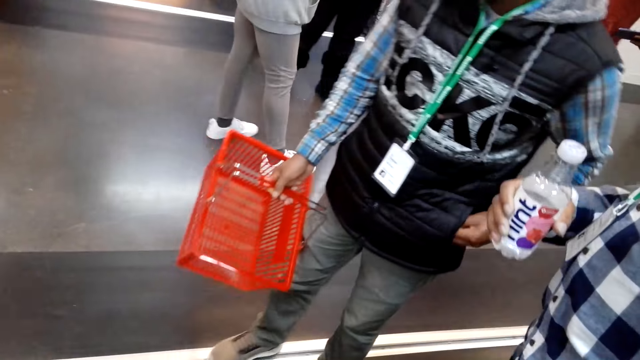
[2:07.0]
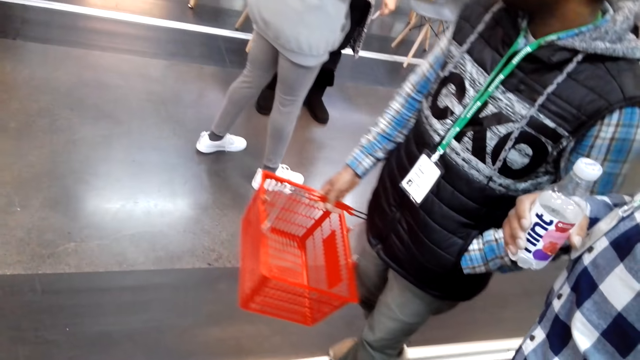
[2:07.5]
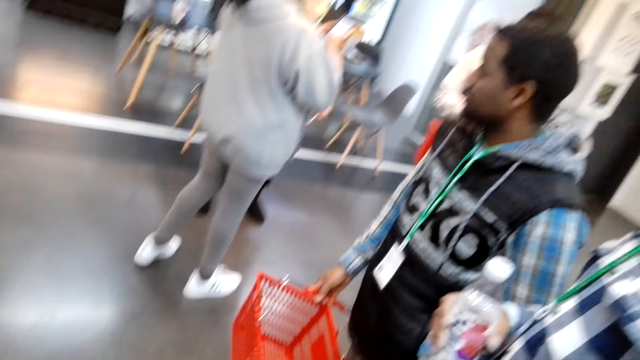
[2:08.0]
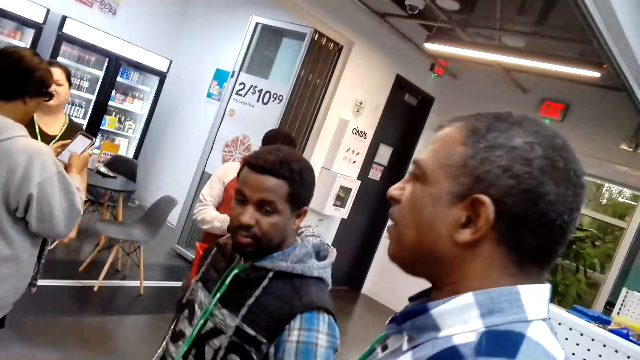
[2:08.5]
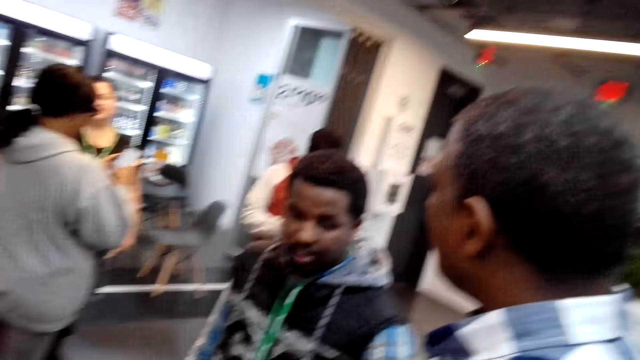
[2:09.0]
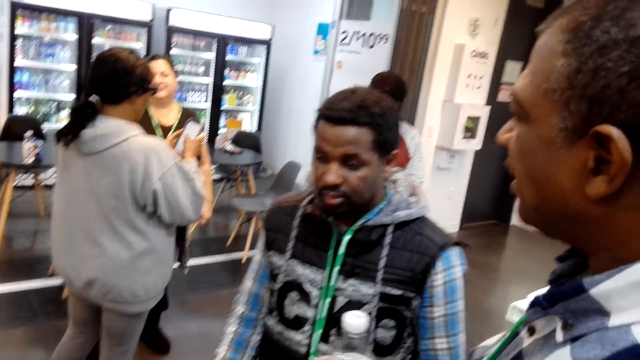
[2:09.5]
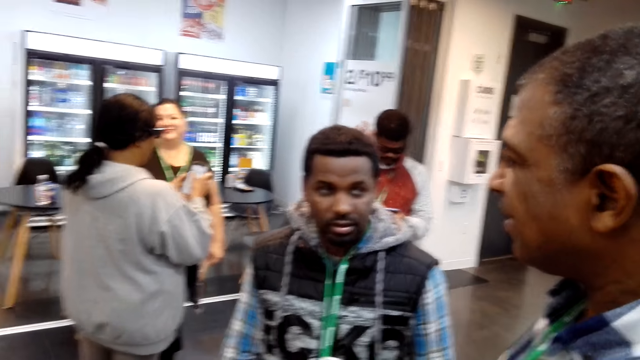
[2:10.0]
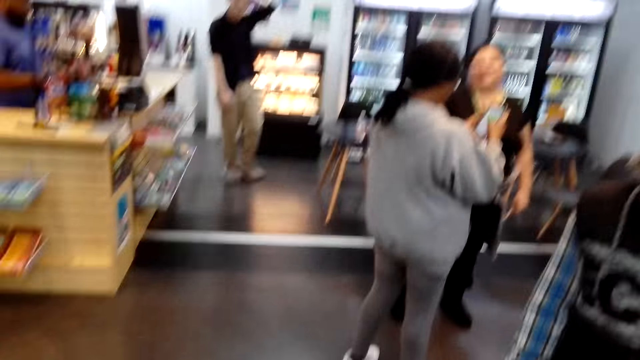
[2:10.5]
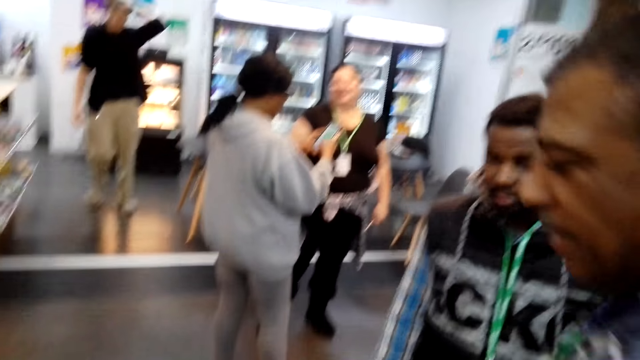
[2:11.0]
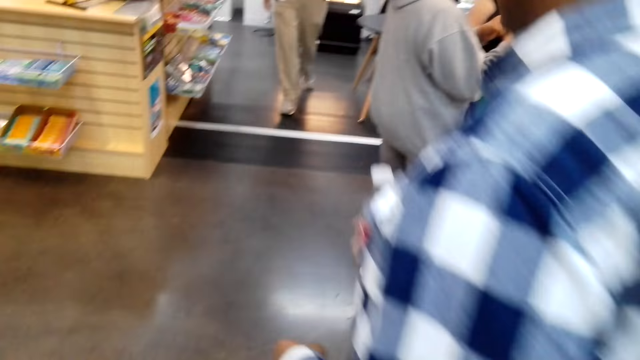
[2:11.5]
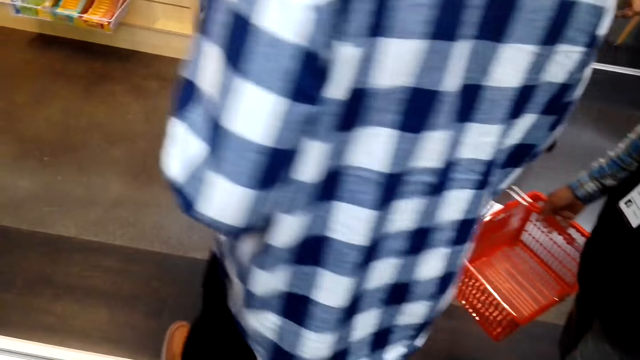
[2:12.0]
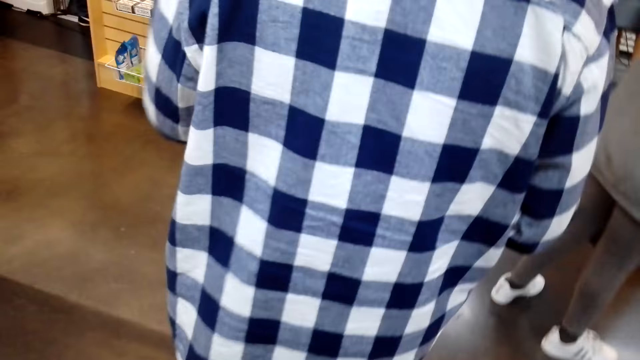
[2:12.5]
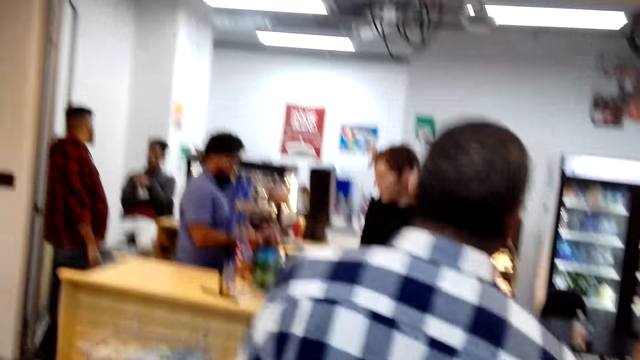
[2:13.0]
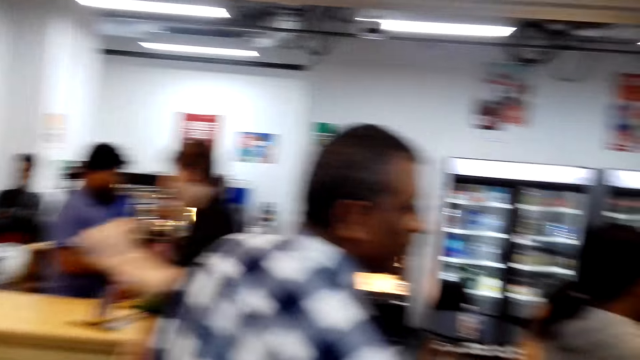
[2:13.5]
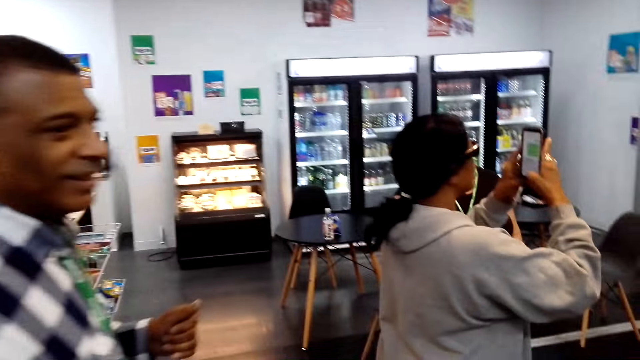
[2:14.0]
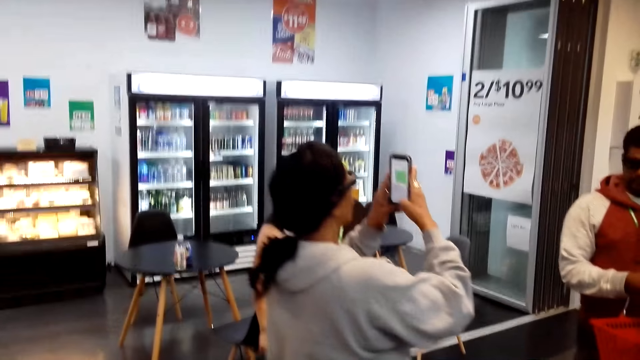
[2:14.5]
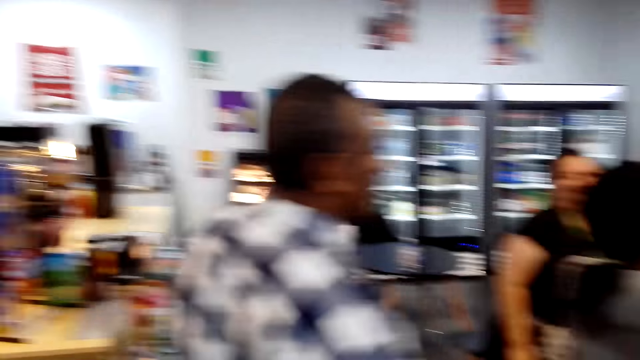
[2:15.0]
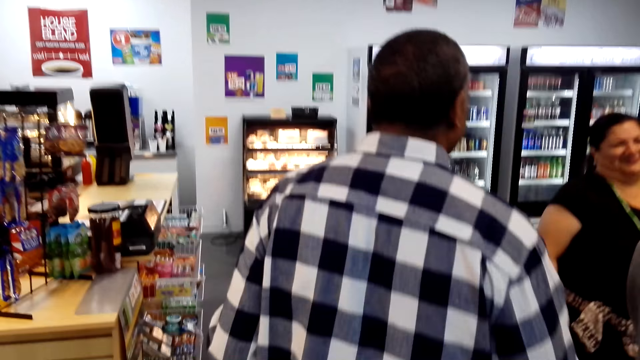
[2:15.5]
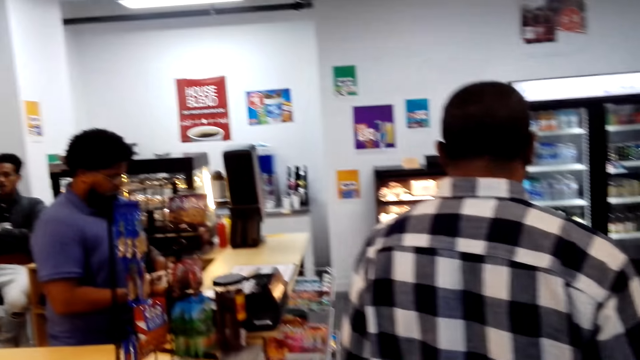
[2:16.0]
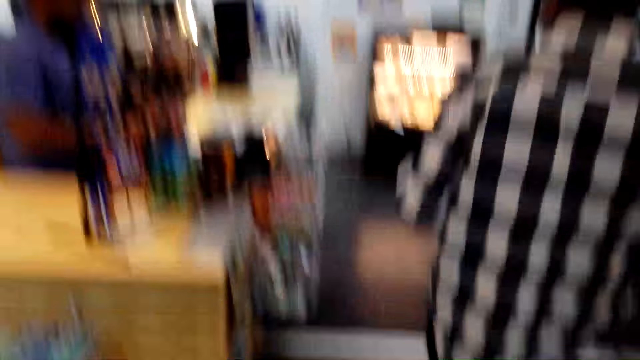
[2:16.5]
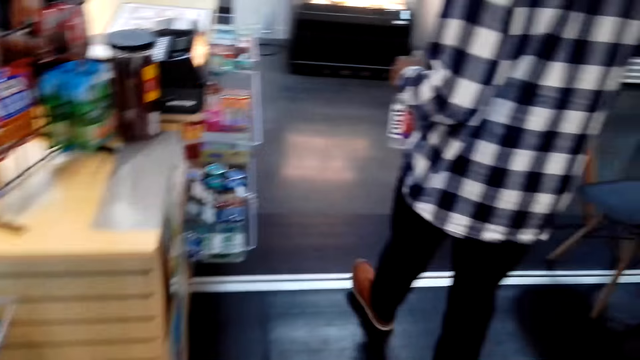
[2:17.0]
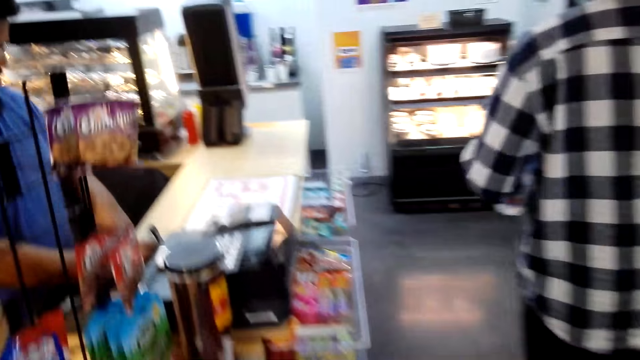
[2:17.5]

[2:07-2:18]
The camera wearer looks around the supermarket. They walk around the supermarket.

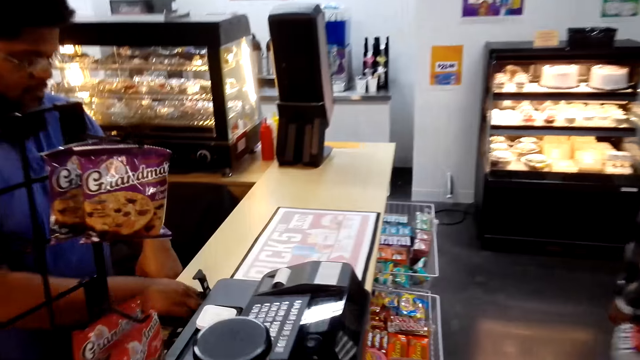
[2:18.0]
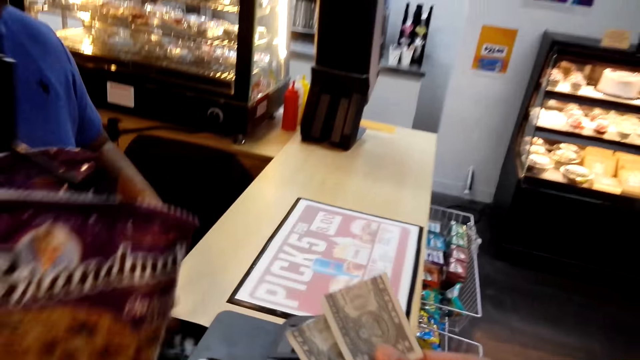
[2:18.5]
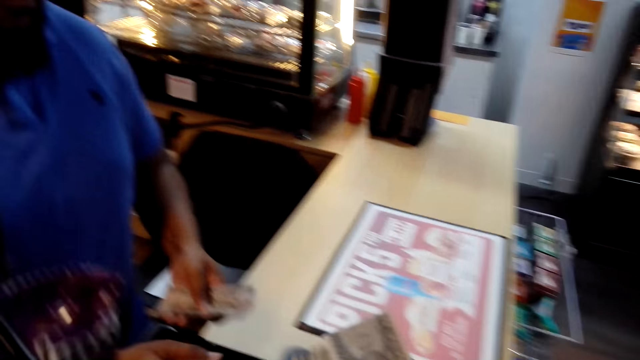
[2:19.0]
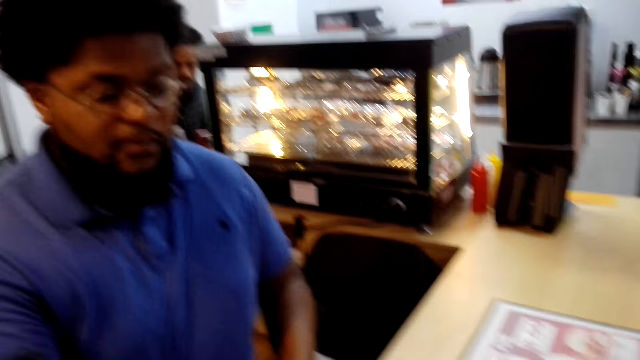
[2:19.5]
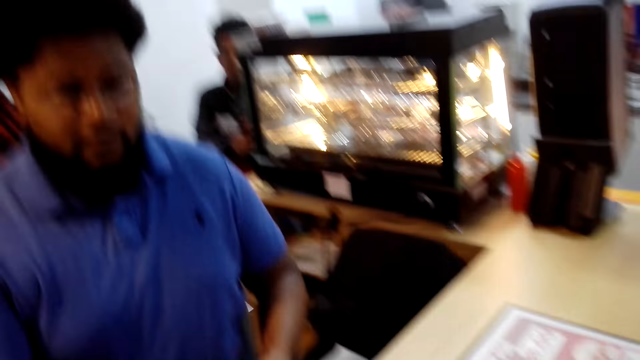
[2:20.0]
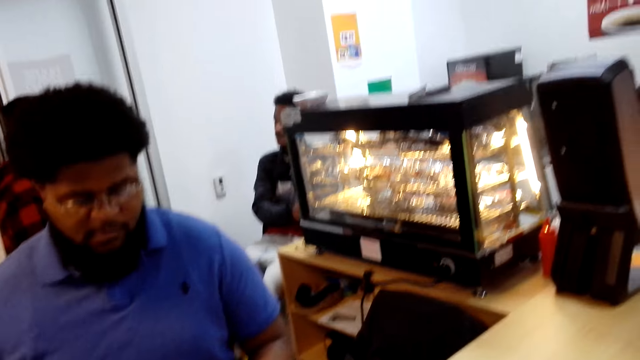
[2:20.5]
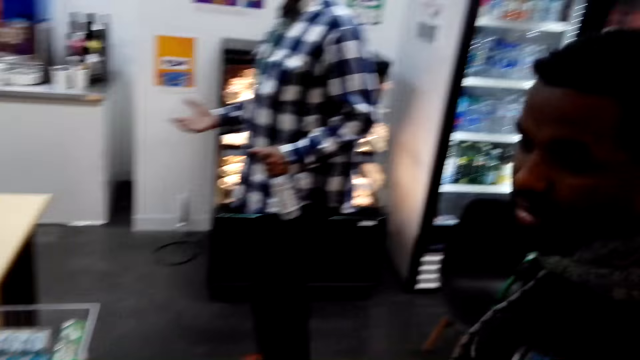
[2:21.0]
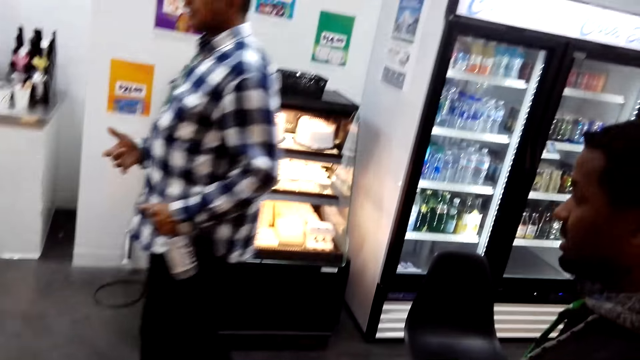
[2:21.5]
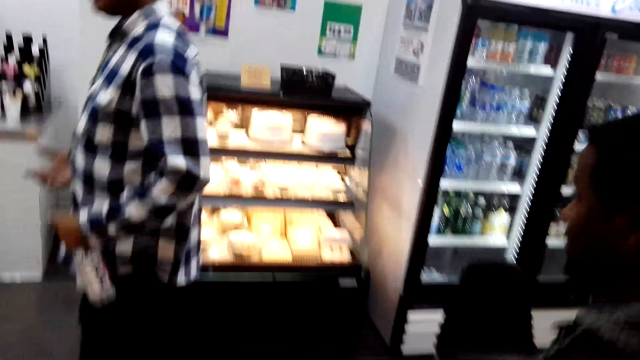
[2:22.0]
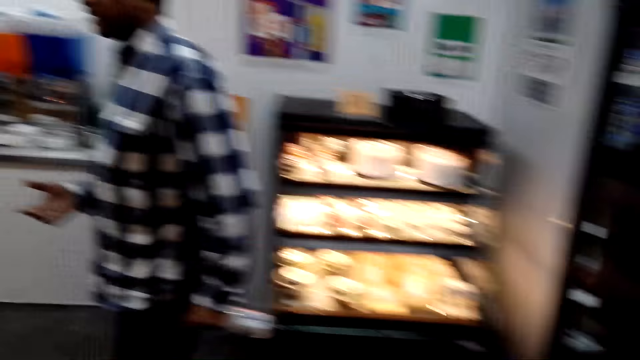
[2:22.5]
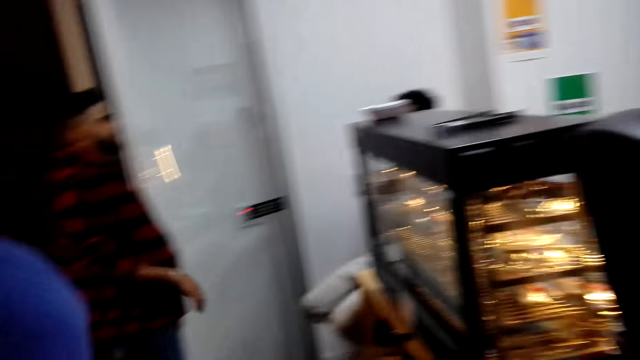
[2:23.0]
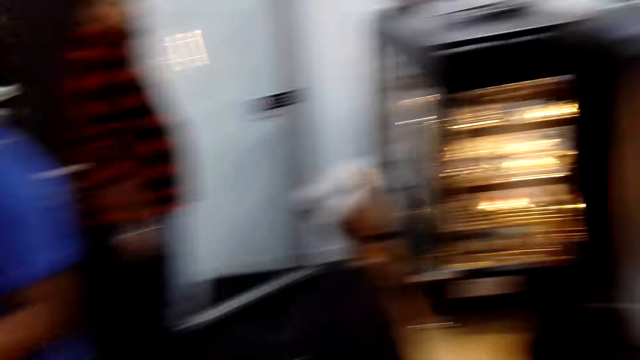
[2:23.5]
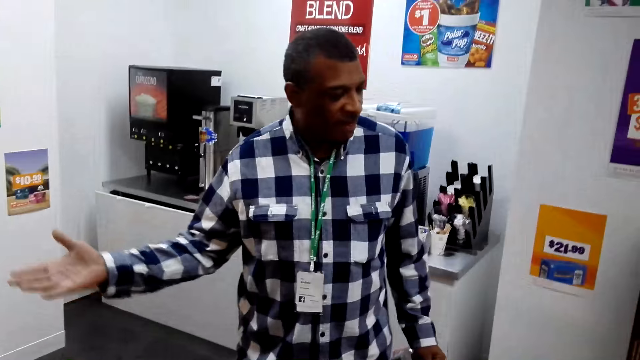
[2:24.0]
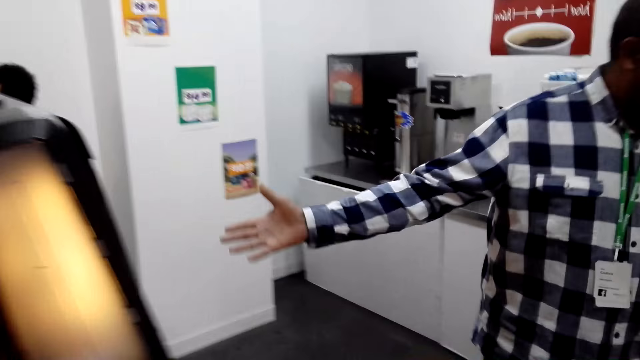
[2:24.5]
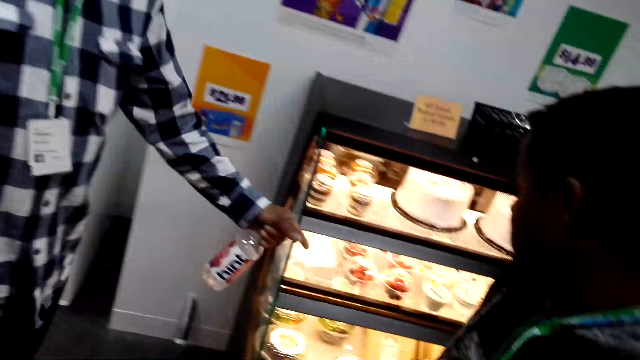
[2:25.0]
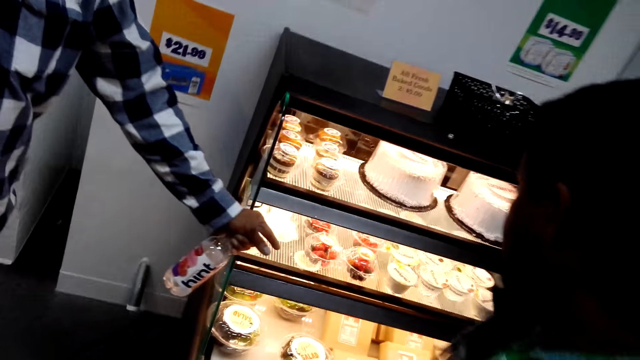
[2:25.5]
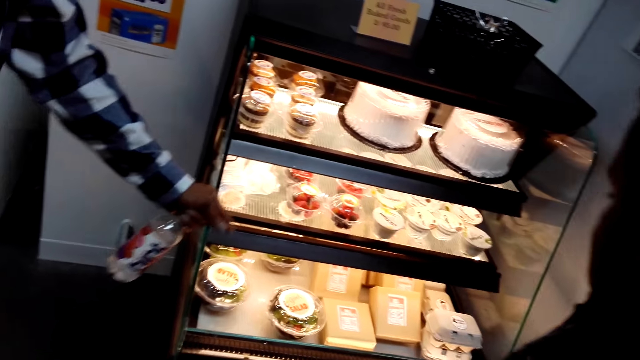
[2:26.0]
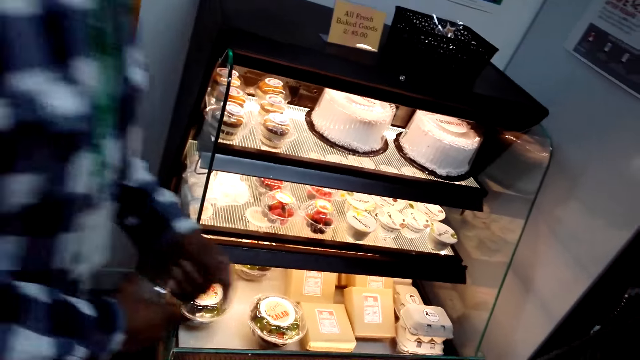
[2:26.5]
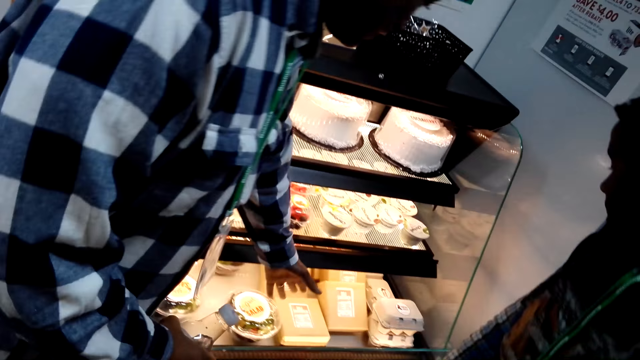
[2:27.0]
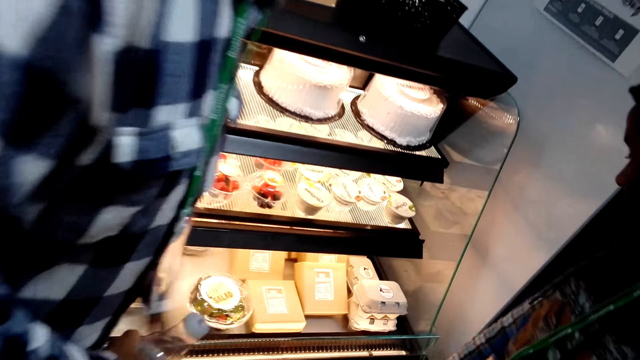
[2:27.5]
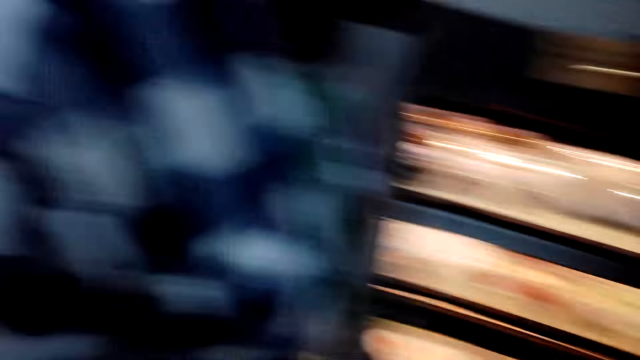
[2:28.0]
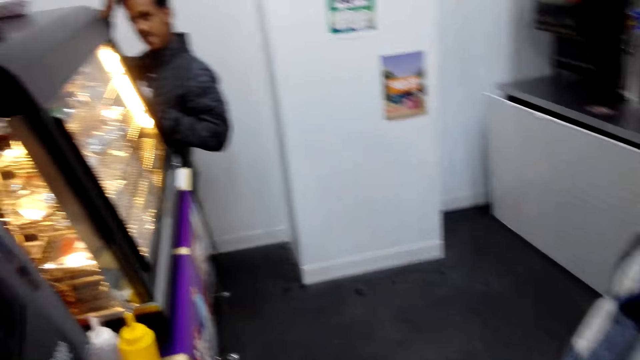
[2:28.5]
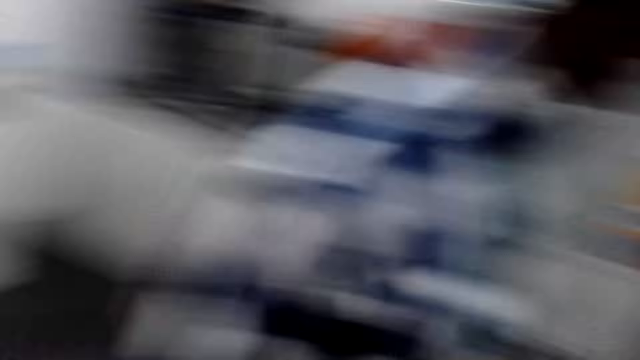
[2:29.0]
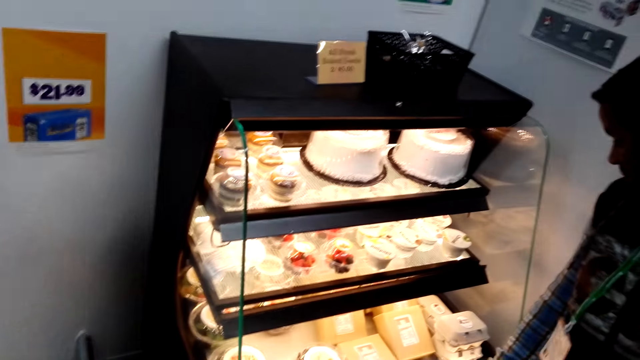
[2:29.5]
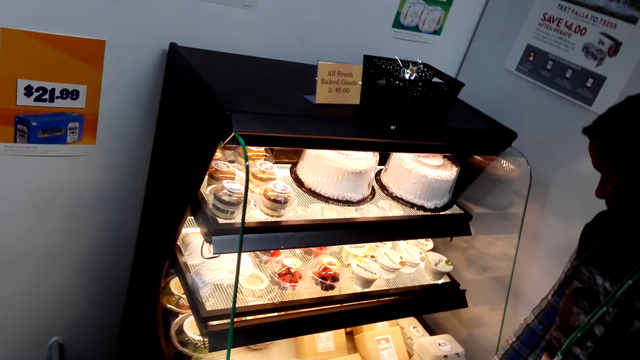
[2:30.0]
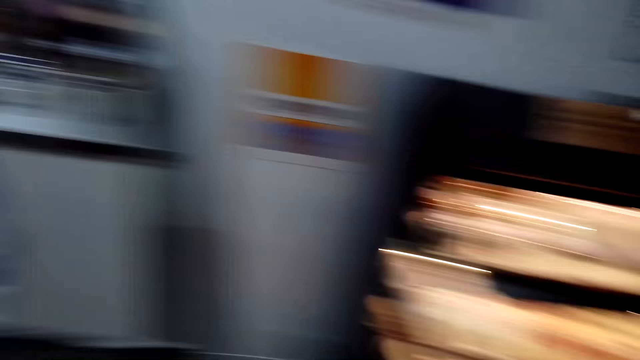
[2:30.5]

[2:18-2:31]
The camera wearer holds the cash. They hand the cashier the cash. They talk to a man. They walk around the supermarket. Another man gestures with his hand. The camera wearer looks around the supermarket.
